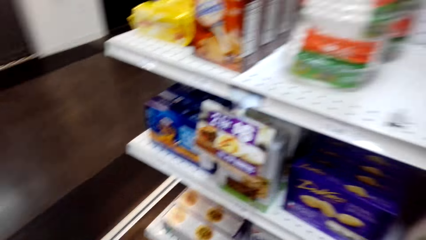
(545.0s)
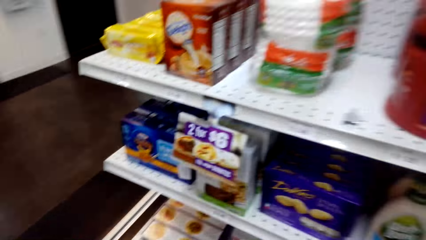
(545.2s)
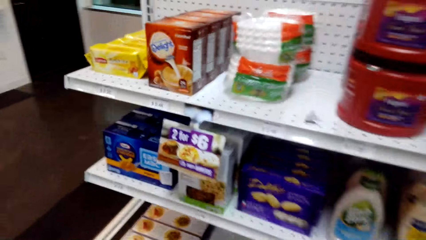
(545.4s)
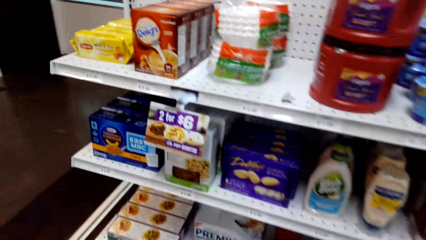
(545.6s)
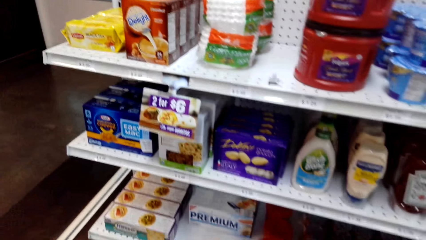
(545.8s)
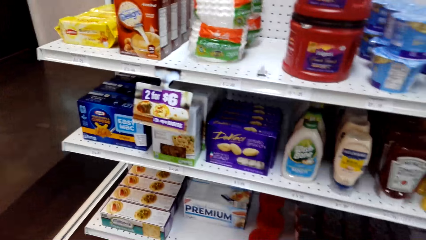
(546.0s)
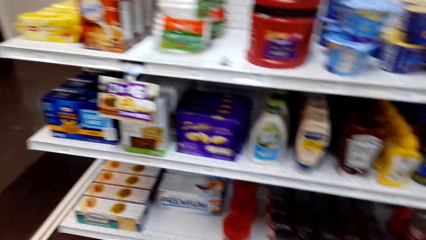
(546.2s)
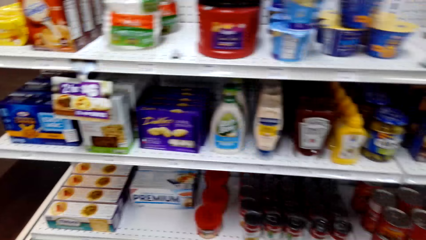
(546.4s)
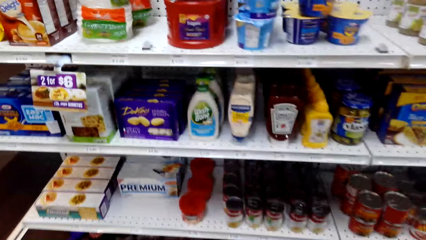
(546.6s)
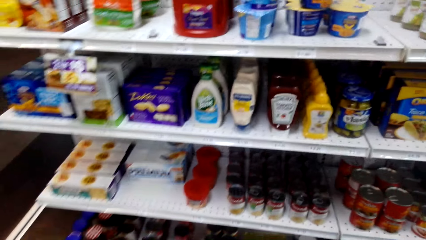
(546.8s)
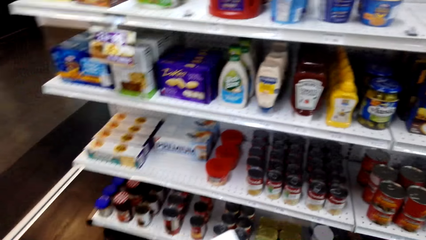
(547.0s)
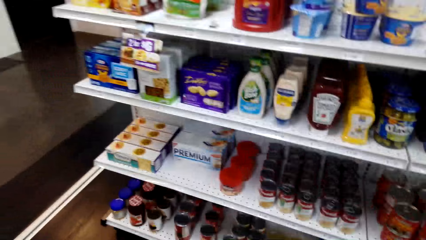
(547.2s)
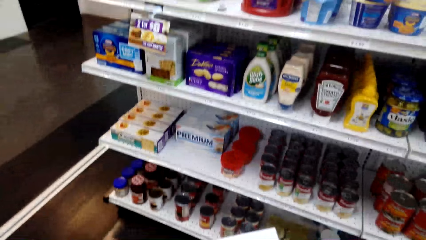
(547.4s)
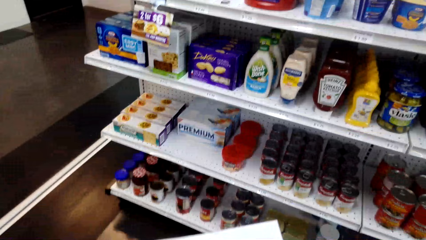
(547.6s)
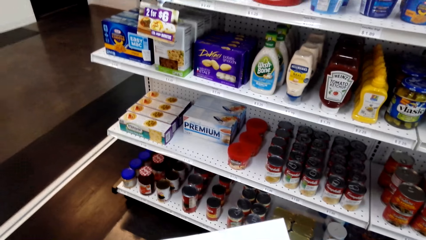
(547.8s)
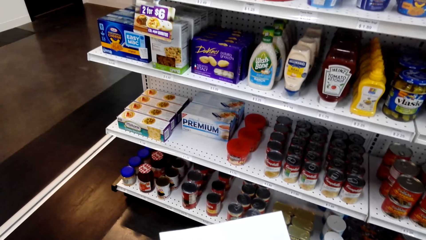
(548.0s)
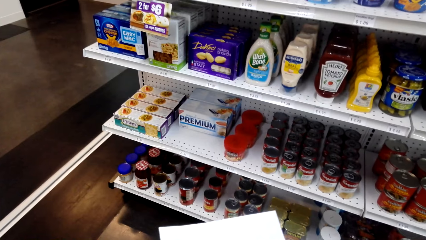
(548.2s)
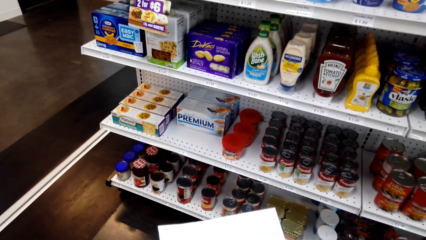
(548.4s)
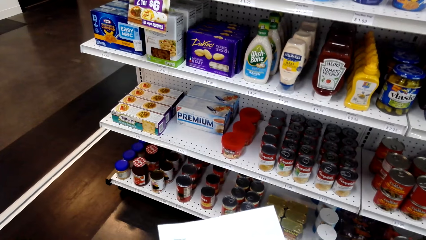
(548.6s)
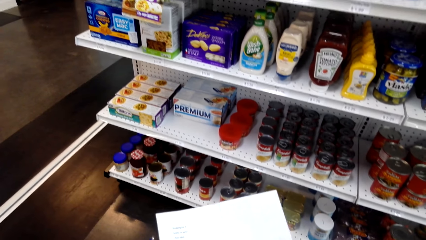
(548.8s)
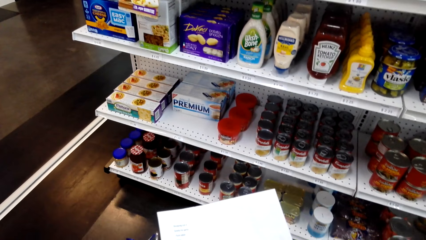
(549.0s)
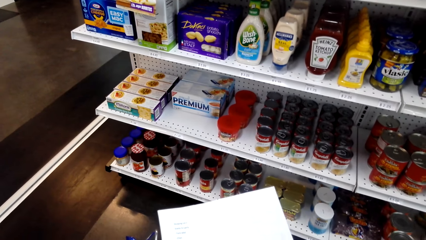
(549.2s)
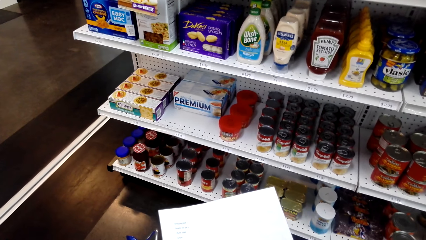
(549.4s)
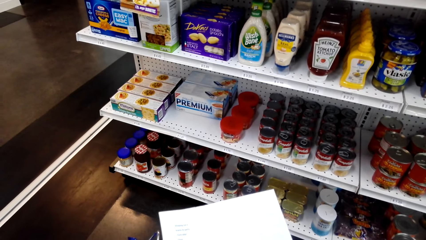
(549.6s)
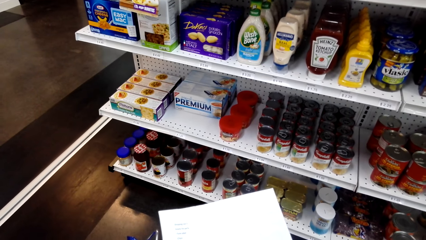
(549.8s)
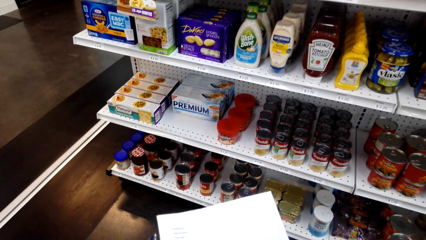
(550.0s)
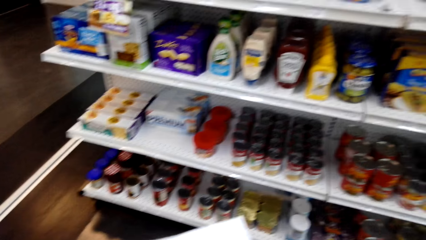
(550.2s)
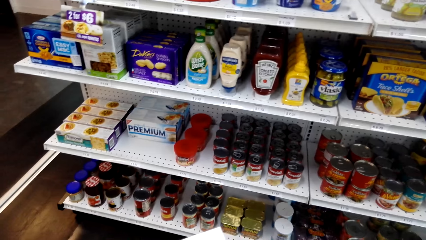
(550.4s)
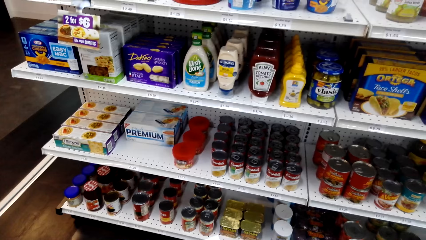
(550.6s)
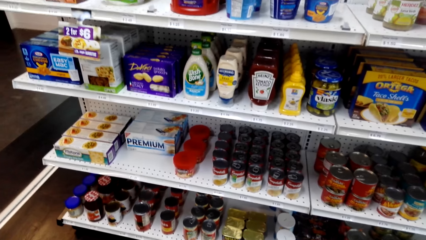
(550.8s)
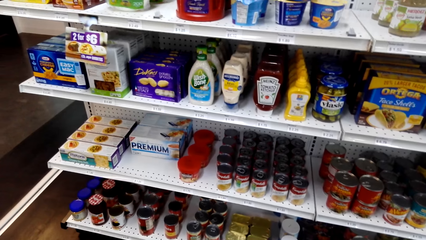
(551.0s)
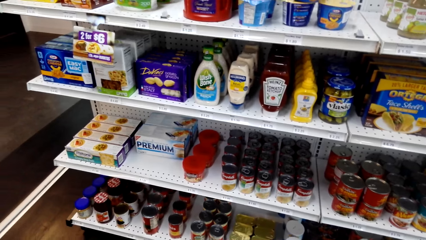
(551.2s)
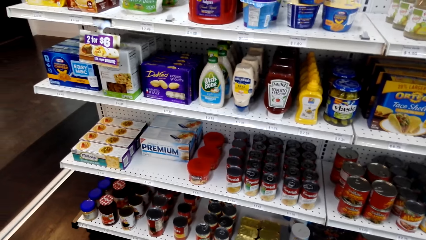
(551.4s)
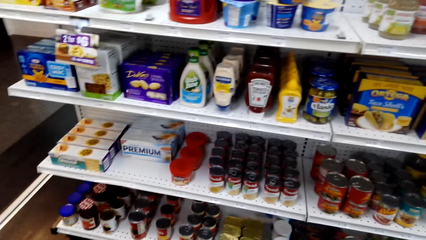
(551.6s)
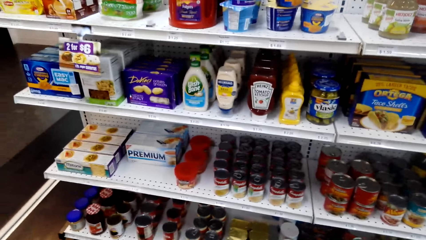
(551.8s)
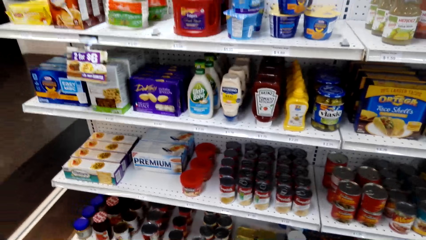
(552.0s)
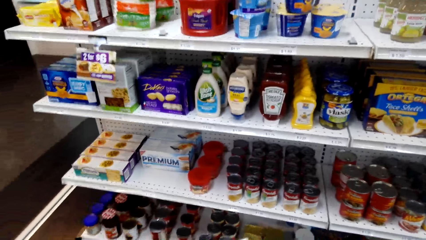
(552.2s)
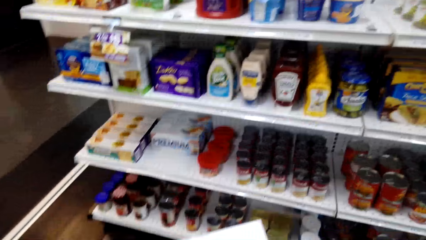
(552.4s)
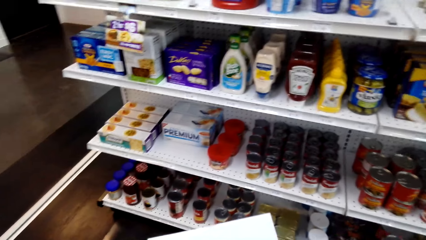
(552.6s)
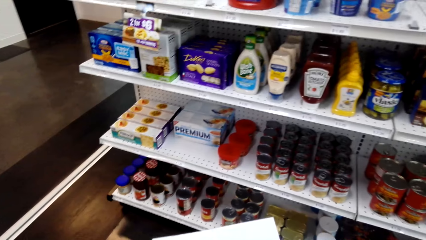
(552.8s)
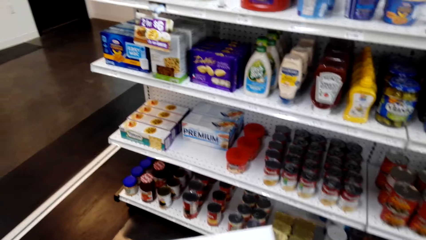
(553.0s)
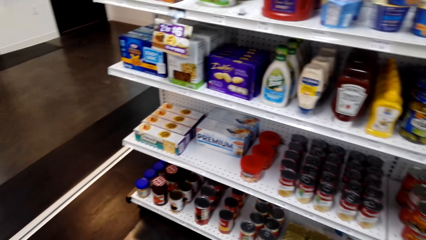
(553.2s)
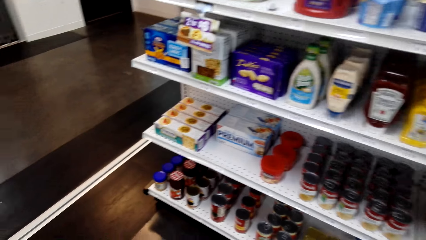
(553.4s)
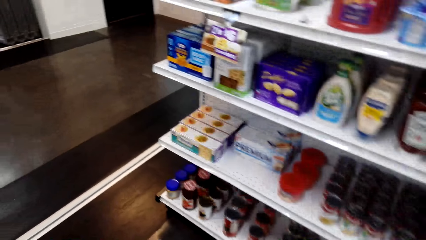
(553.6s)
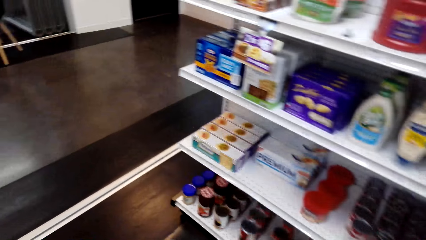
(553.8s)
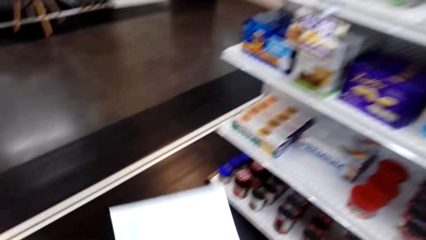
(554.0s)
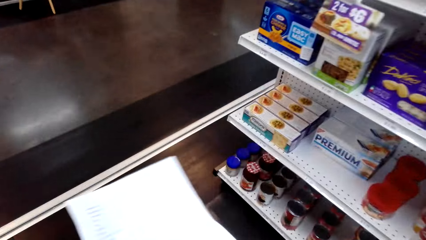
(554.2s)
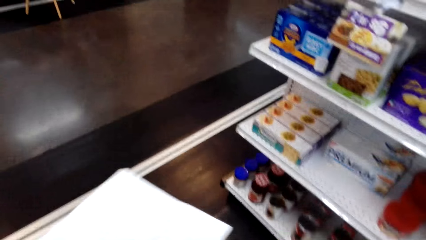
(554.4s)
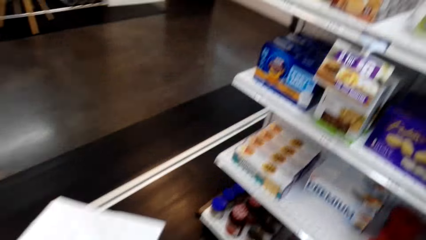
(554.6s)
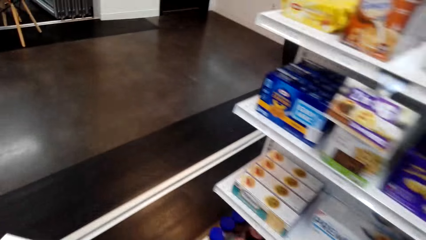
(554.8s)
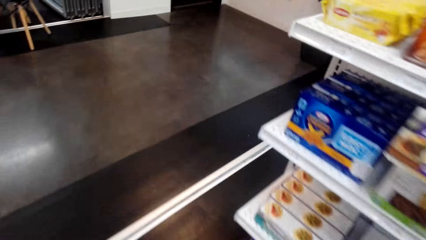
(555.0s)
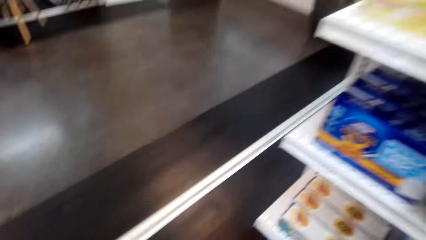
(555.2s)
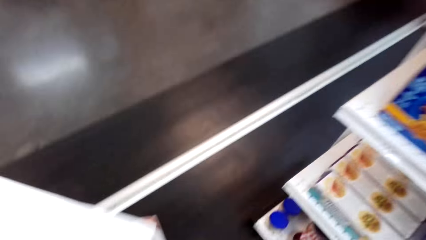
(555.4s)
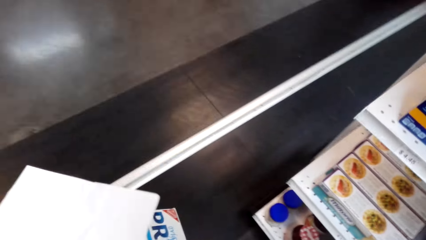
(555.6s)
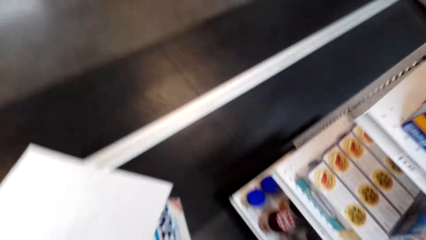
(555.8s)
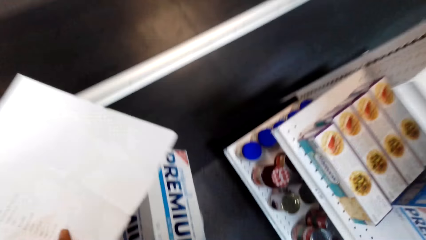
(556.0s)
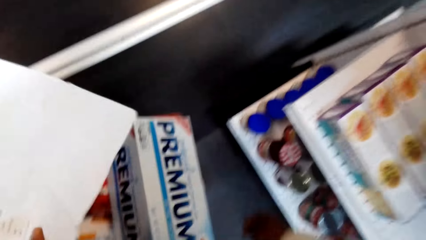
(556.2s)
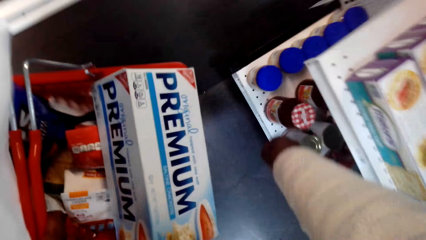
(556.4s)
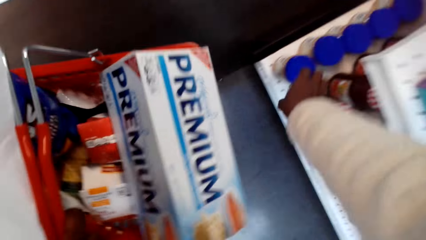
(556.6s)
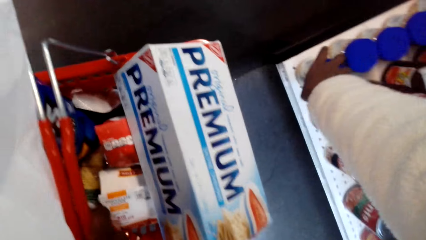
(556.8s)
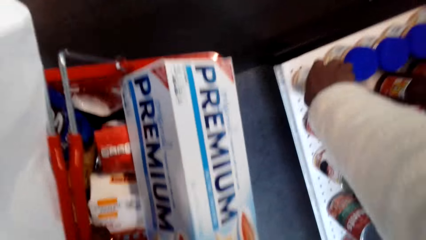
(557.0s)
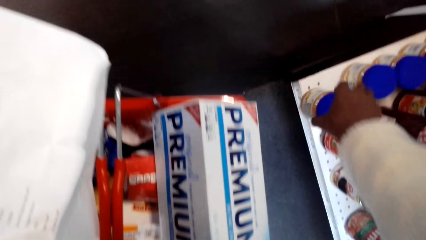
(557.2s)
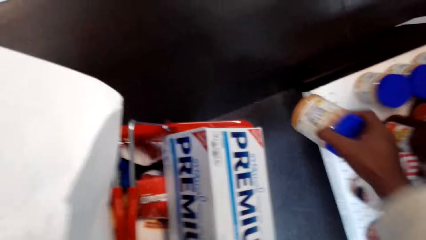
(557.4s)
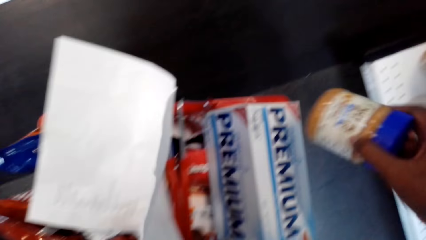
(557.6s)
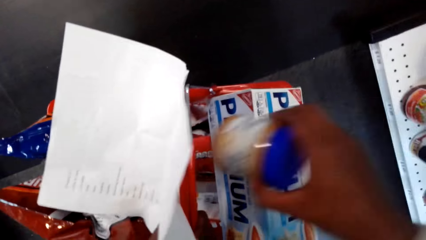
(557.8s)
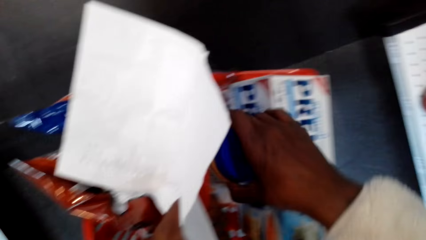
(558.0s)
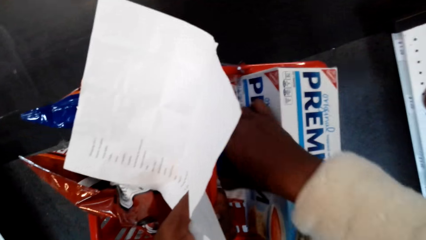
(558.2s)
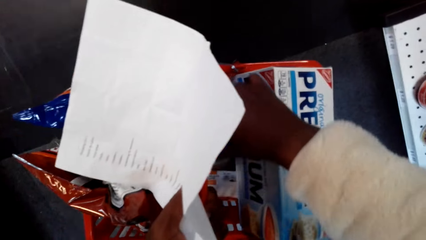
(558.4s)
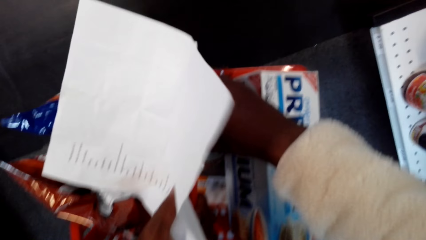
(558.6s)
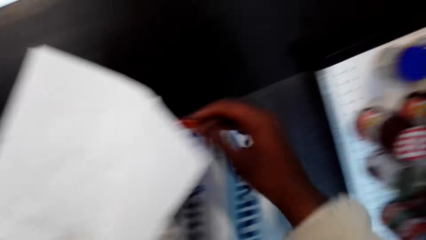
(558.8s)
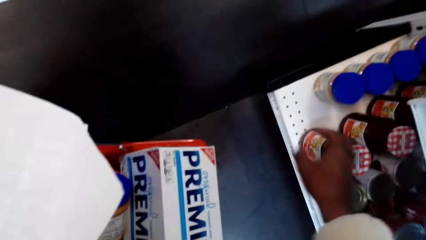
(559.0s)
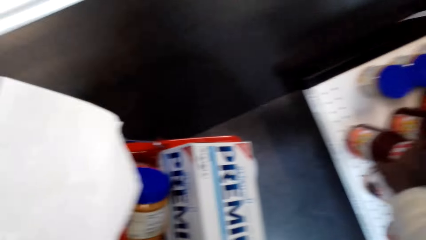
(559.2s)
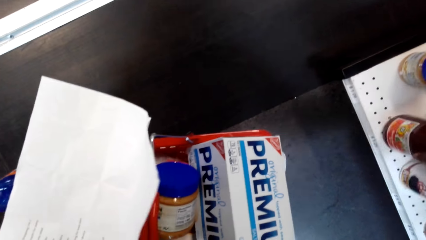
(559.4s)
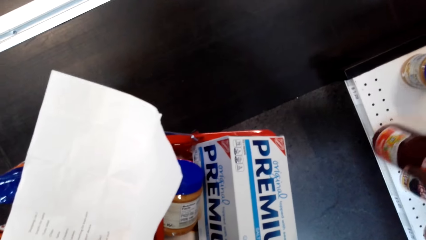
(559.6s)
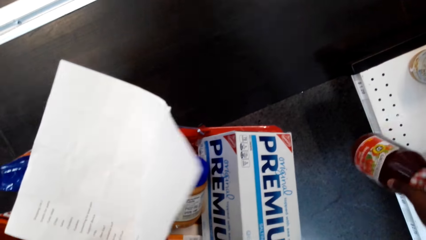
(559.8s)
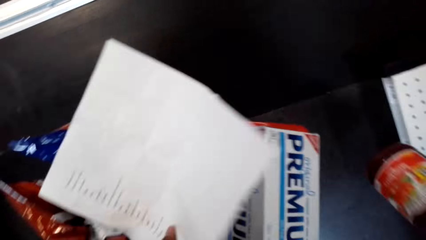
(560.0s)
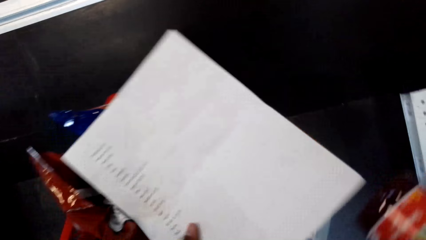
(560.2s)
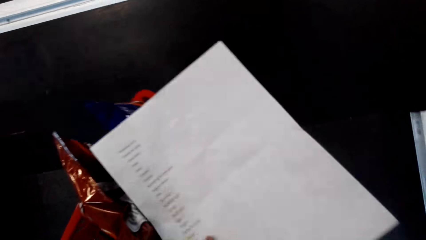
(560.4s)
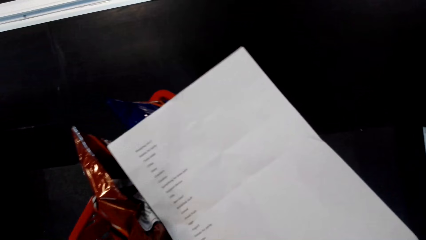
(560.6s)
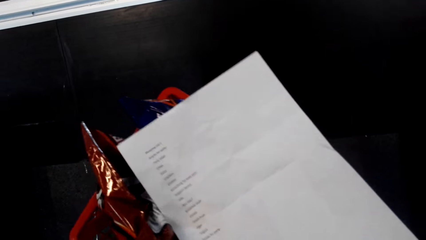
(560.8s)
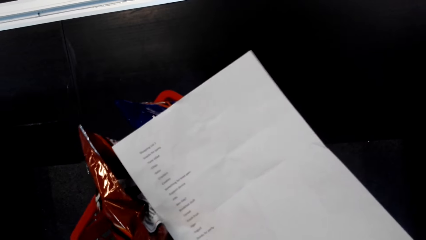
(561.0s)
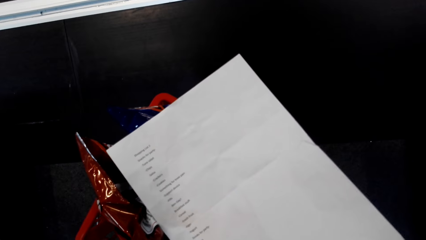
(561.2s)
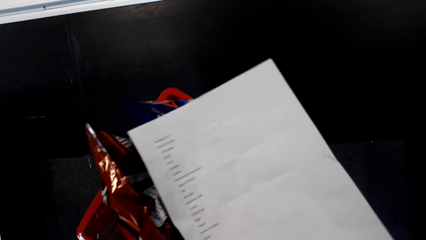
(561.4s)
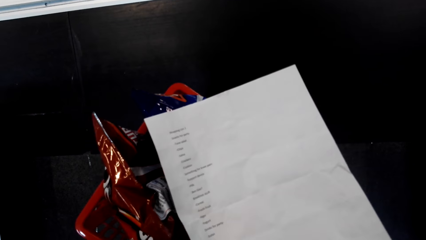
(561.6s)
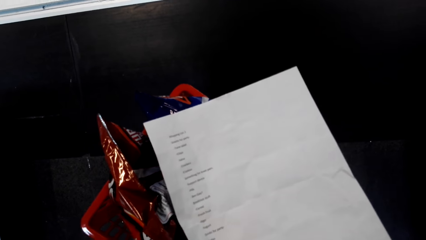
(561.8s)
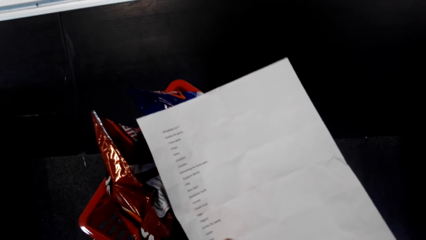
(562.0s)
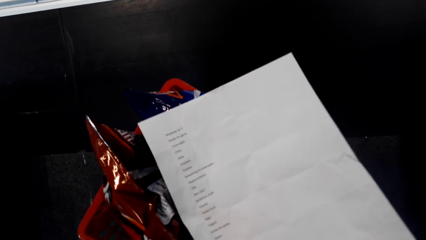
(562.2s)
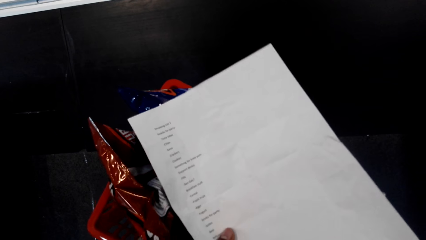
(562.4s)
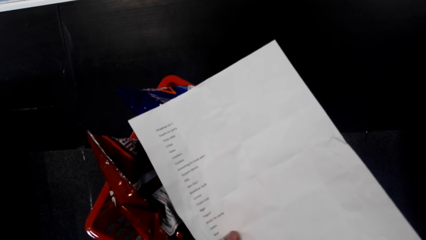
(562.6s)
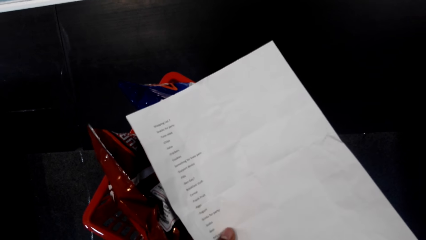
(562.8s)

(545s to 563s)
The camera wearer views items on the supermarket shelving. They adjust the paper in the hands. They view items on the supermarket shelving. They adjust the paper in the hands. They walk around. They hold a tin in the shelf. They put the tin in the shopping basket. They hold a tin in the shelf. They take two cans and put them in the basket. They turn to the side.
